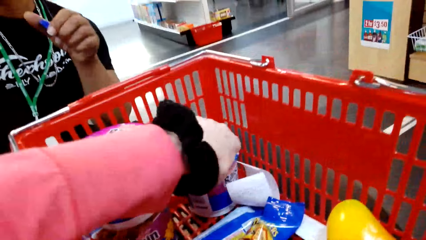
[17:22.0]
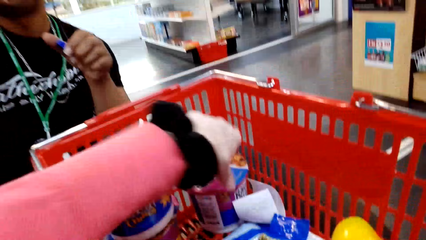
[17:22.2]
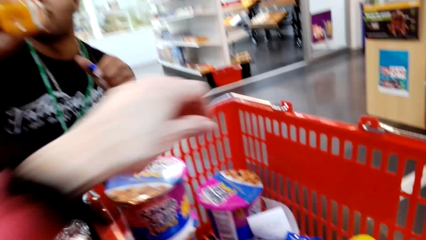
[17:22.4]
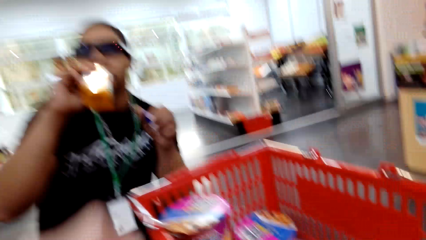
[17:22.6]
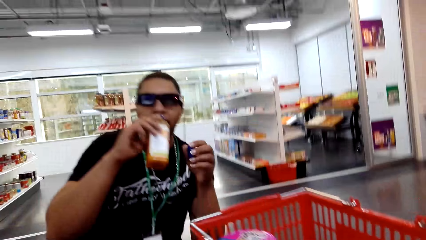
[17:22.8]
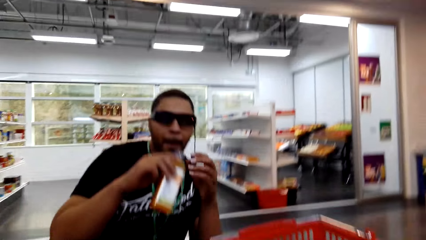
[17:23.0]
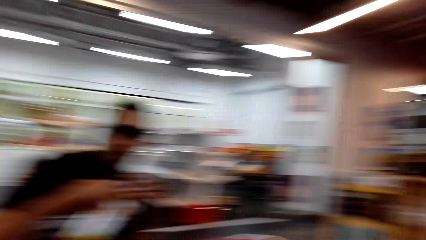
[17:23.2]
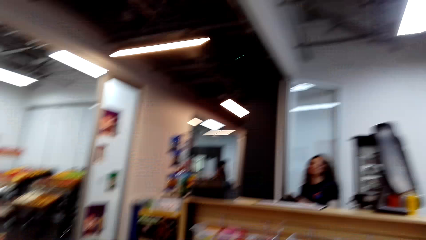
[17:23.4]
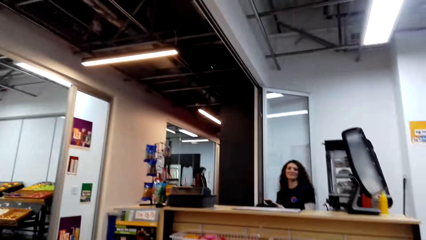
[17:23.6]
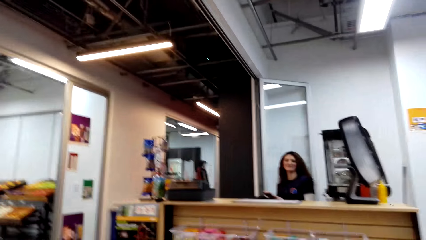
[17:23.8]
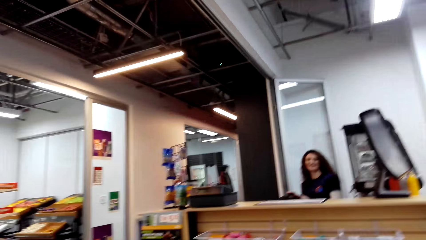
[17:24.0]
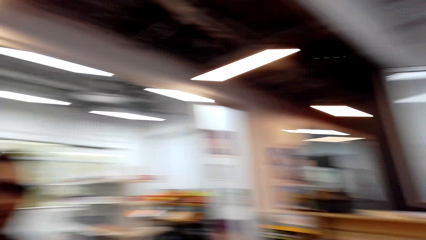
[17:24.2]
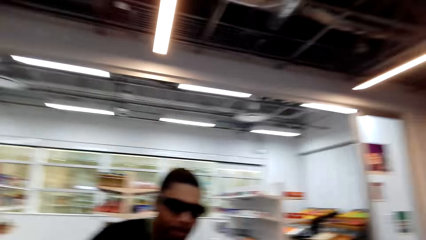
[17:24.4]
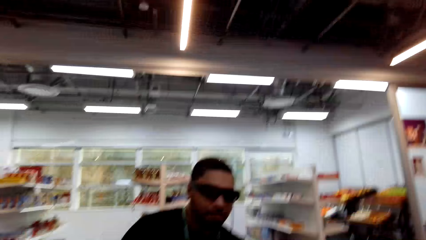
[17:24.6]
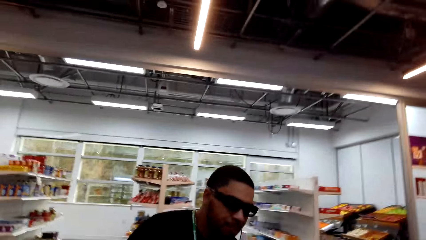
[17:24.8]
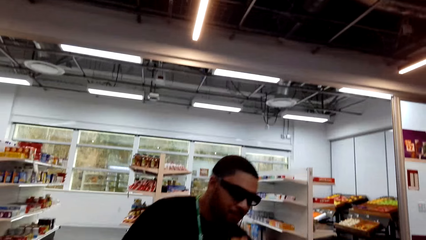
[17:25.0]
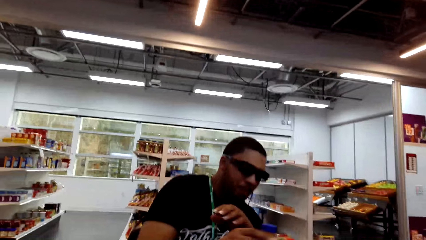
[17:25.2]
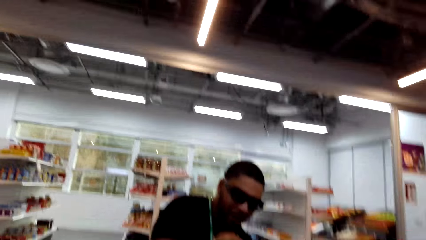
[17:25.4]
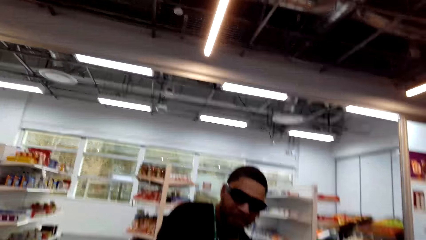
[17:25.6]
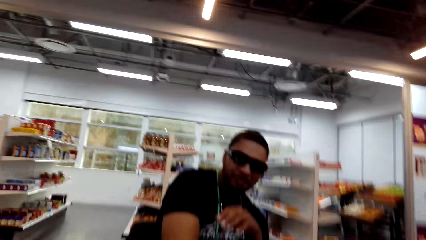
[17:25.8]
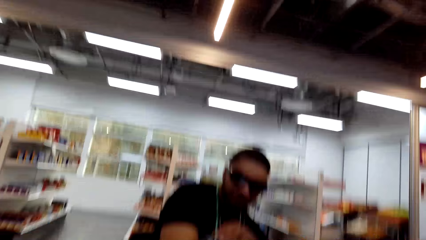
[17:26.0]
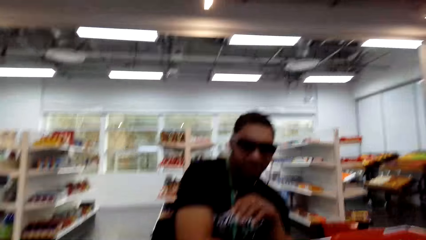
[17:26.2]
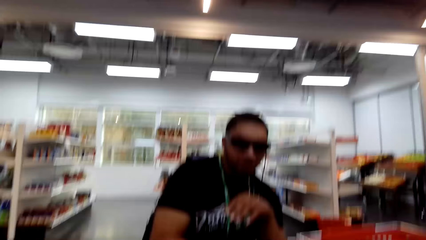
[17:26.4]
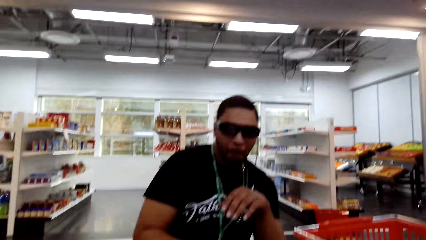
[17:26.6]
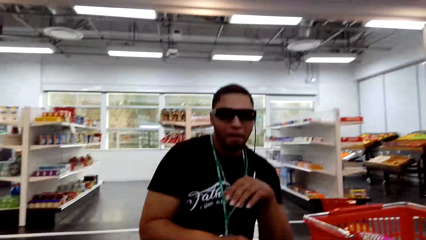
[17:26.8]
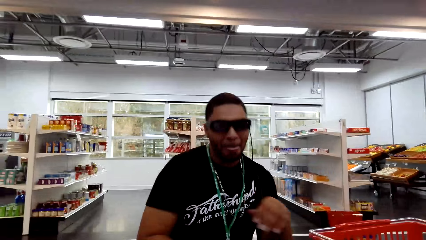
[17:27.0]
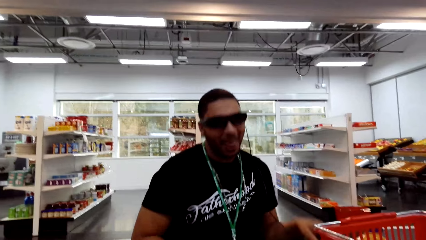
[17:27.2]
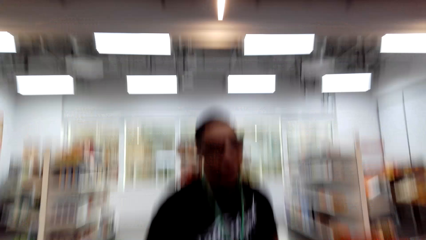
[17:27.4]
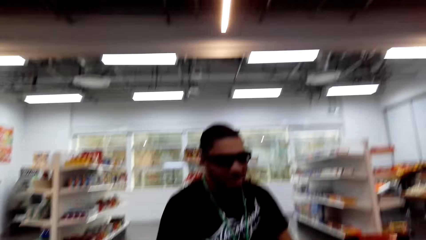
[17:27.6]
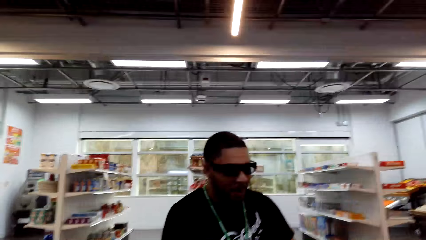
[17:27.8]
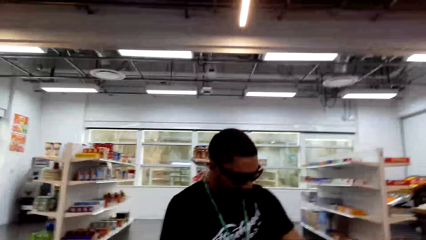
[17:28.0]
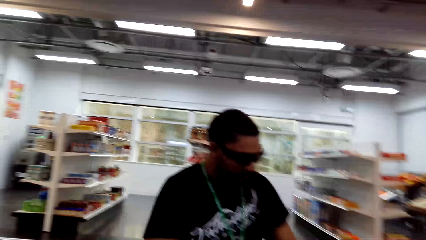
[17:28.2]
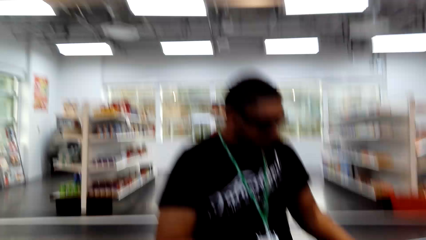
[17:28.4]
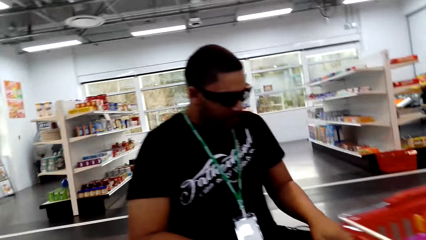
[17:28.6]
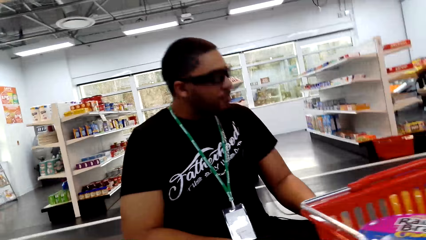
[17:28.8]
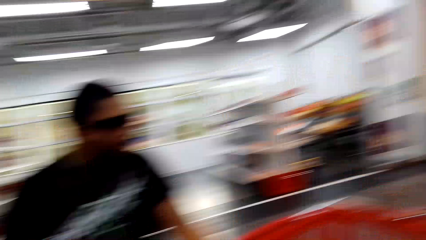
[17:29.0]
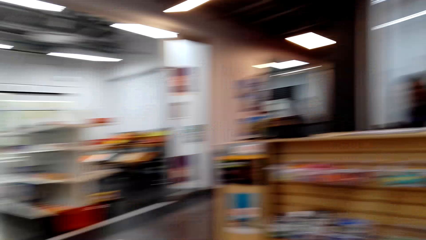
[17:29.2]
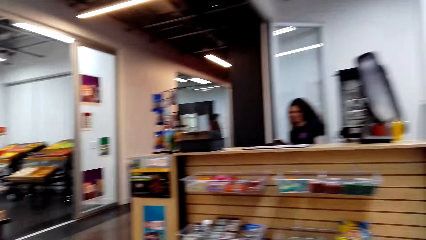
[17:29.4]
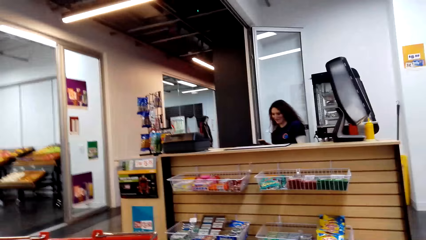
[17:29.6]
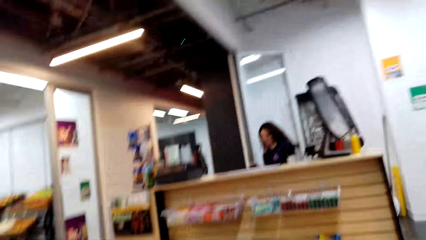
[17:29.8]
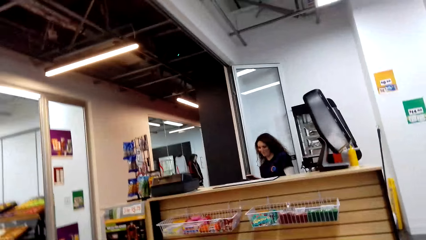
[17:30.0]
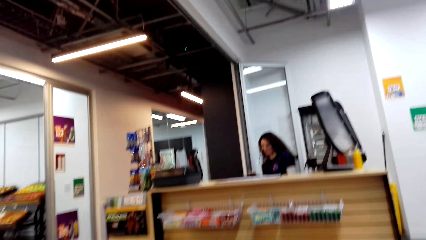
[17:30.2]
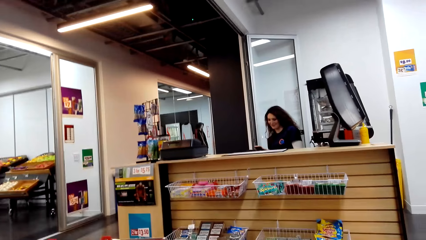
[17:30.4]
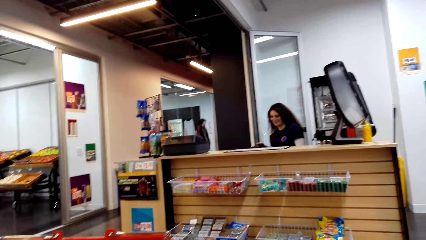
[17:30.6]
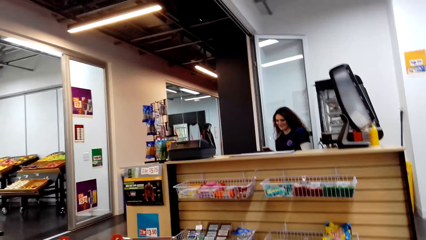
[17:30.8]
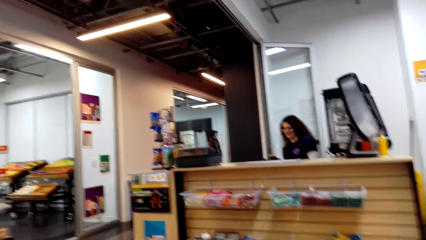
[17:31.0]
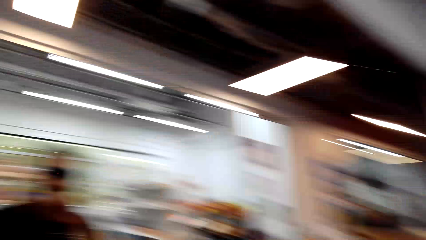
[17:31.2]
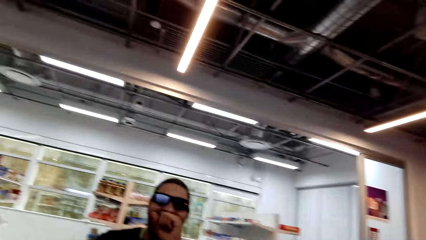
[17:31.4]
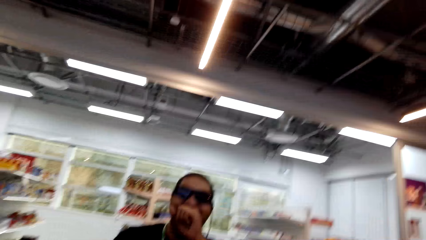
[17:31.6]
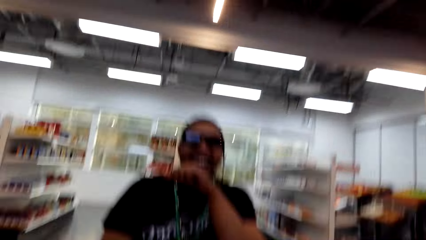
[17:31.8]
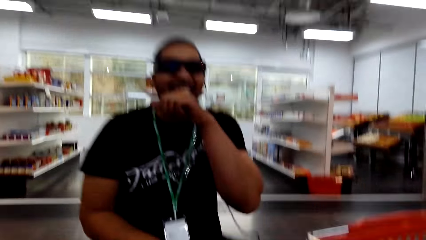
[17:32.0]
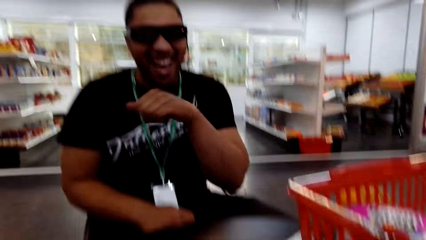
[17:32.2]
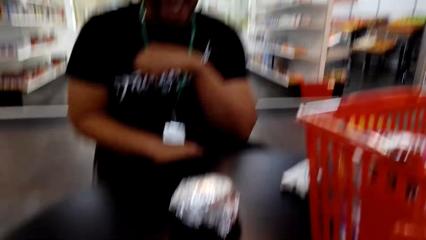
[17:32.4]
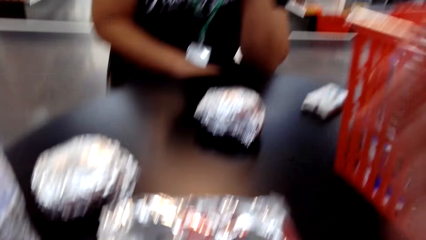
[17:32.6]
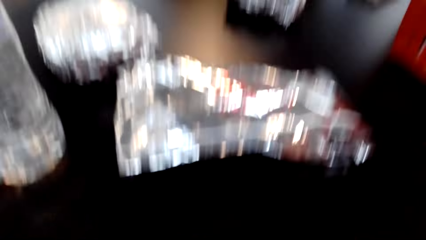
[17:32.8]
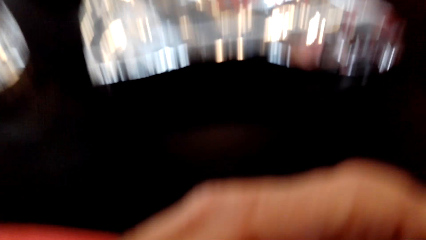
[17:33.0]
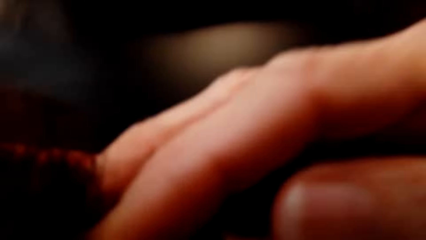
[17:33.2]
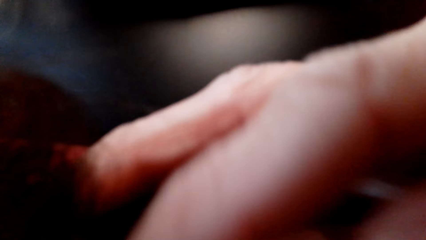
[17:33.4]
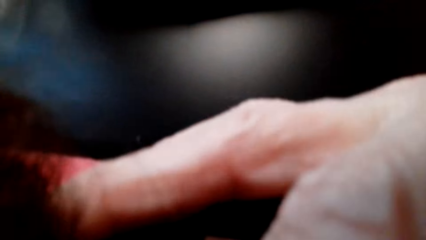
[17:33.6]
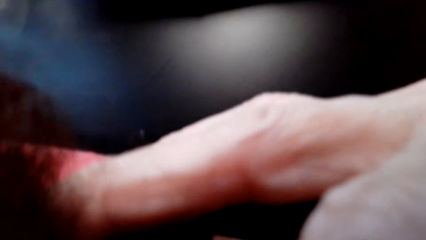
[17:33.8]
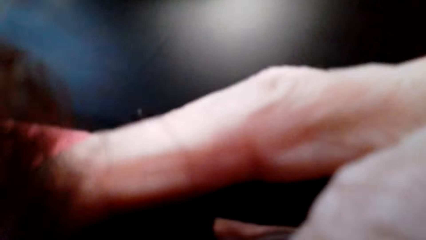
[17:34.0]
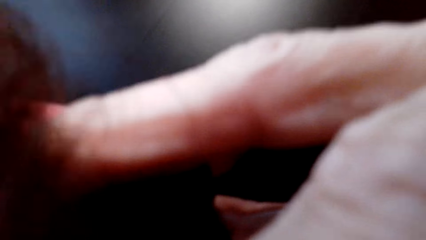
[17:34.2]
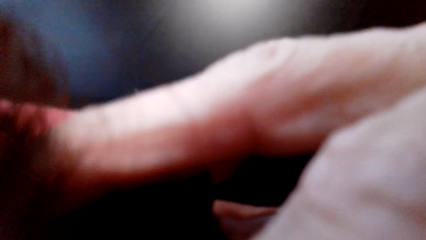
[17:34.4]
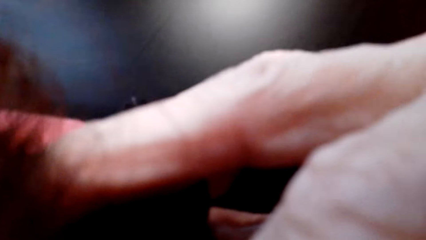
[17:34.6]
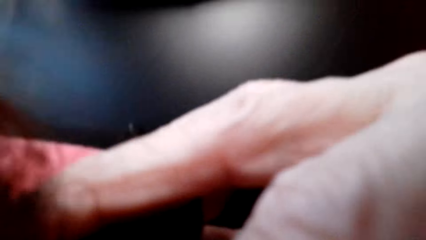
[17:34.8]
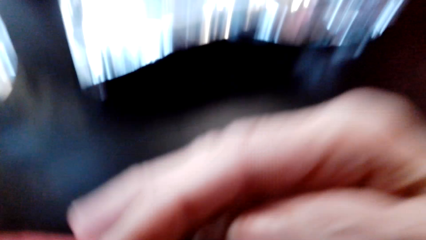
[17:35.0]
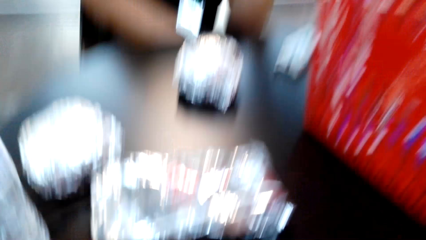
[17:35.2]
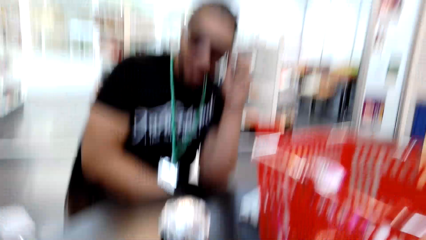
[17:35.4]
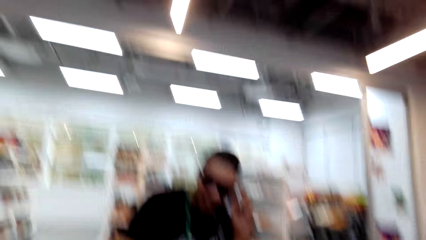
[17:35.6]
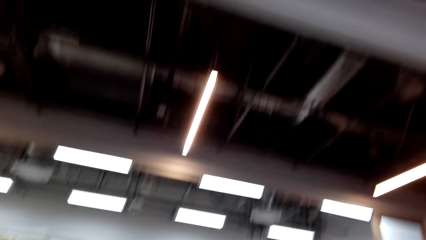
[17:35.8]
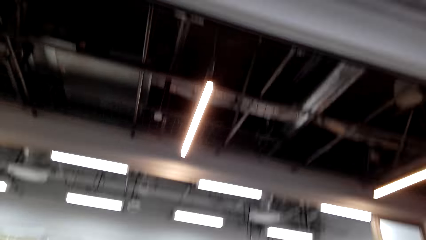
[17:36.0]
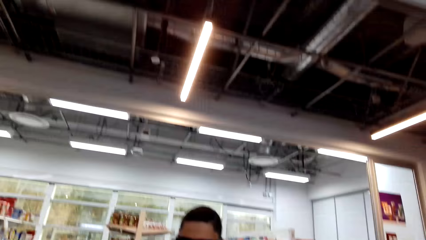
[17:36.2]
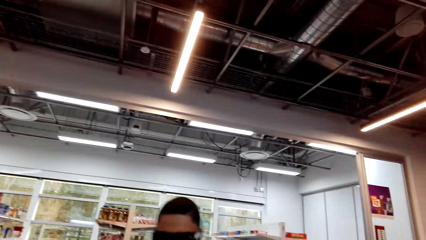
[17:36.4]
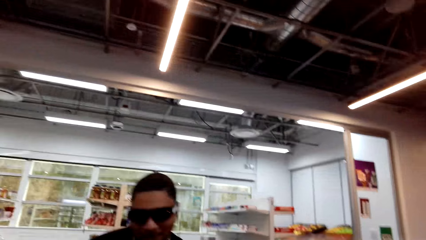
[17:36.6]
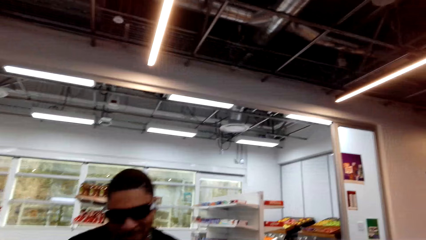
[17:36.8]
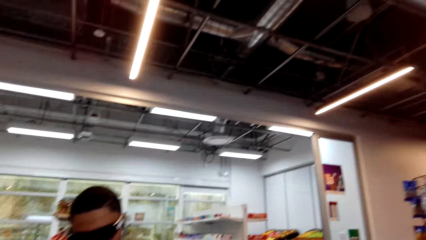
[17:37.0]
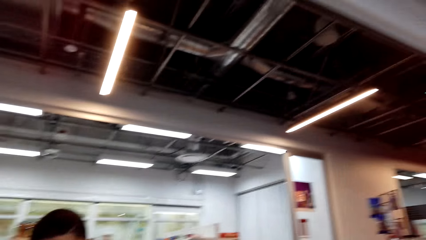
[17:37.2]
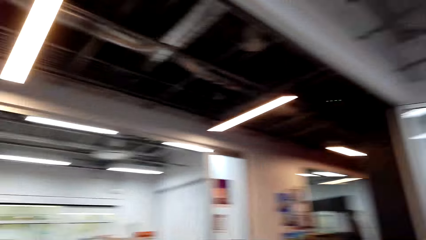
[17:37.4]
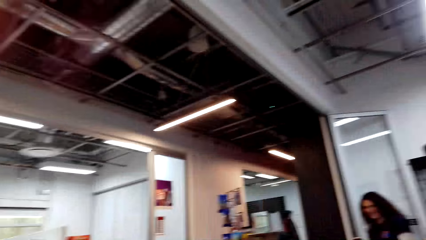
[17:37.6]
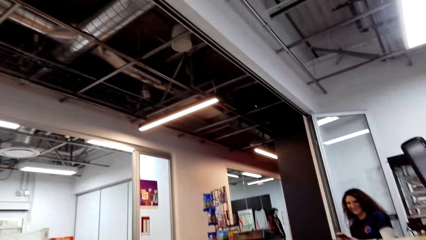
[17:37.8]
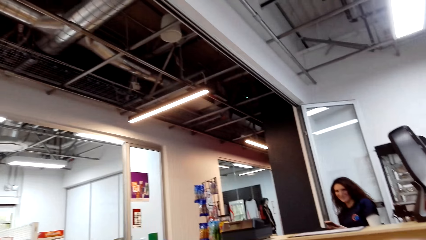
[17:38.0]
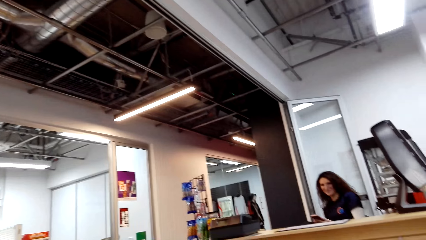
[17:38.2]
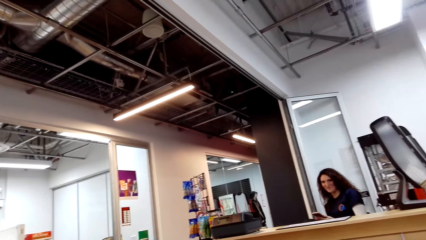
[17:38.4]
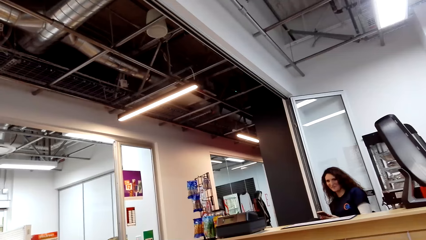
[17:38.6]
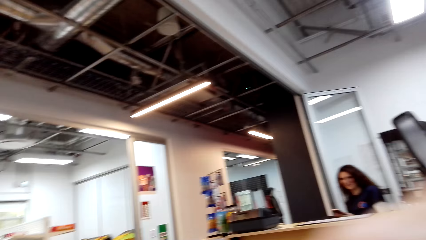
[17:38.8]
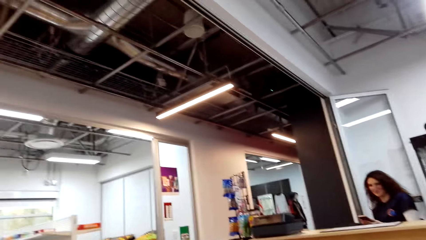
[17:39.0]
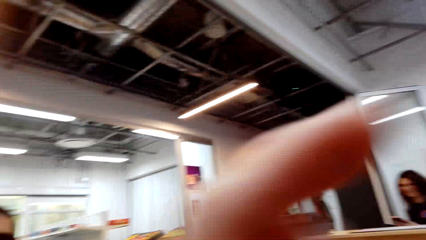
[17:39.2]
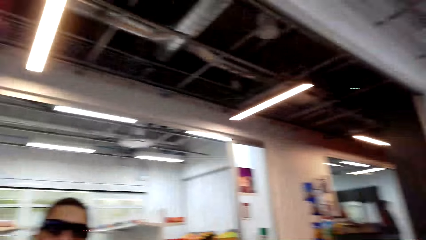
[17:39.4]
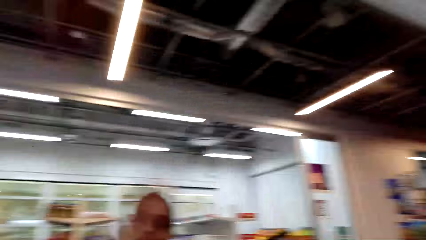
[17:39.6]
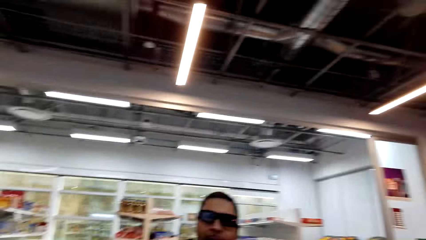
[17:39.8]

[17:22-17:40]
The camera wearer touches the items in the basket. A cashier dialogues to the camera wearer. The camera wearer dialogues to a person. The cashier dialogues to the camera wearer. The camera wearer laughs. The cashier dialogues to the camera wearer.
